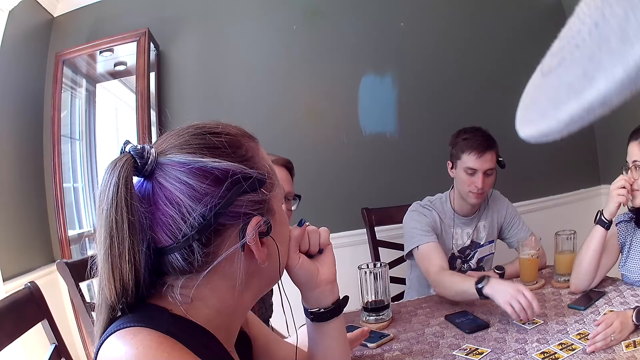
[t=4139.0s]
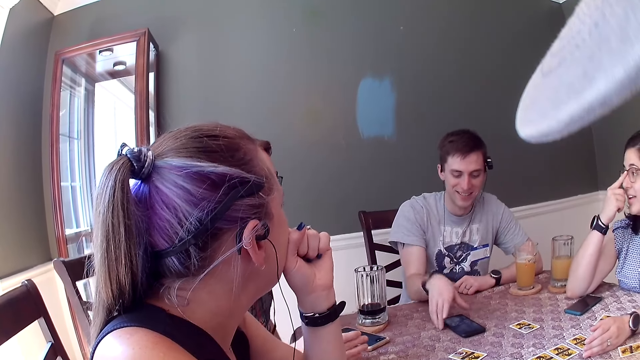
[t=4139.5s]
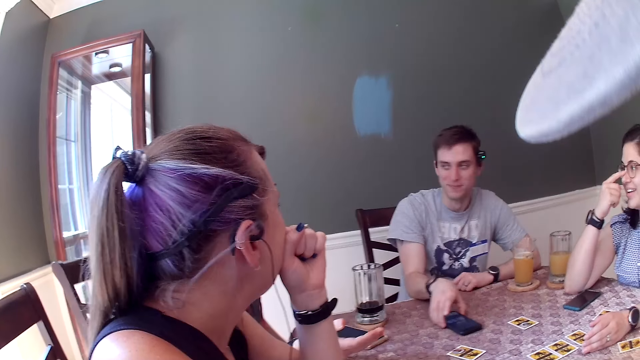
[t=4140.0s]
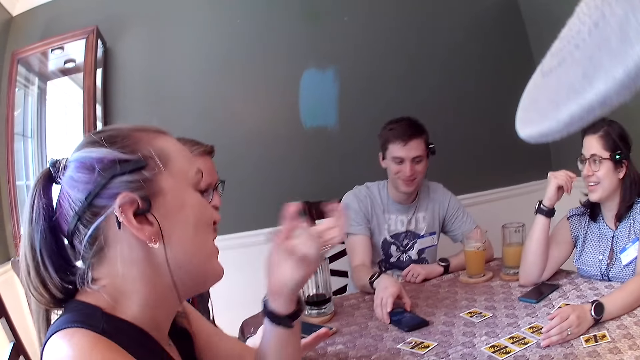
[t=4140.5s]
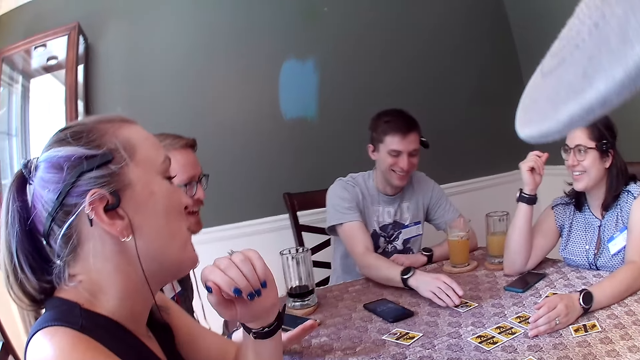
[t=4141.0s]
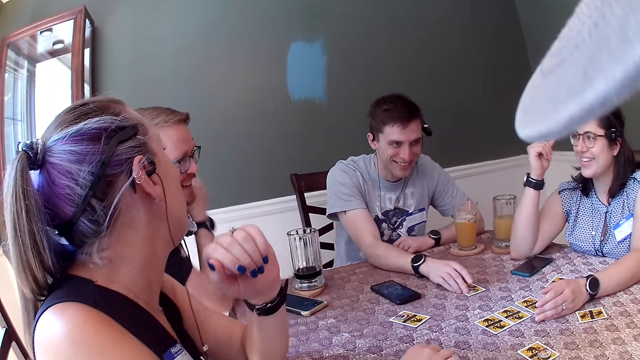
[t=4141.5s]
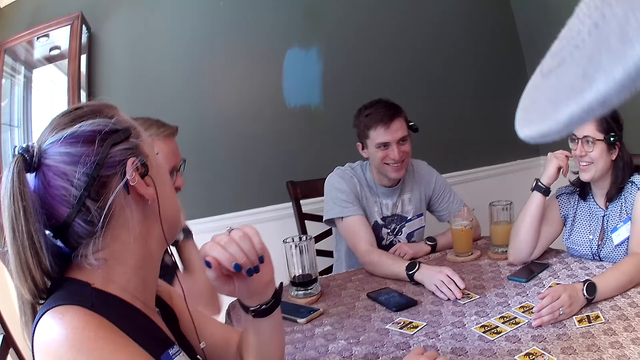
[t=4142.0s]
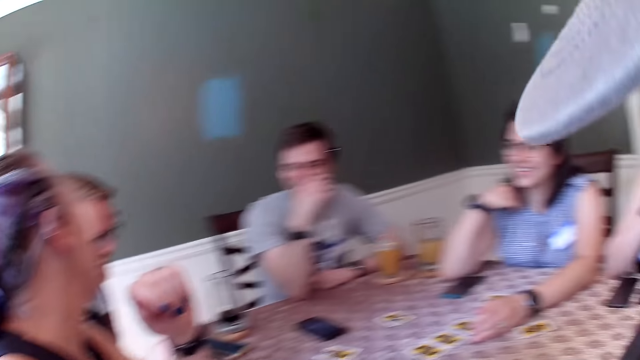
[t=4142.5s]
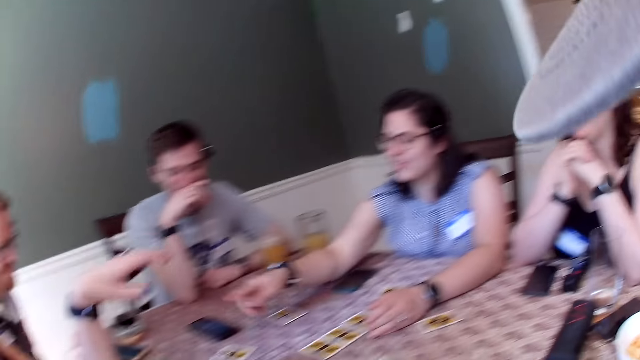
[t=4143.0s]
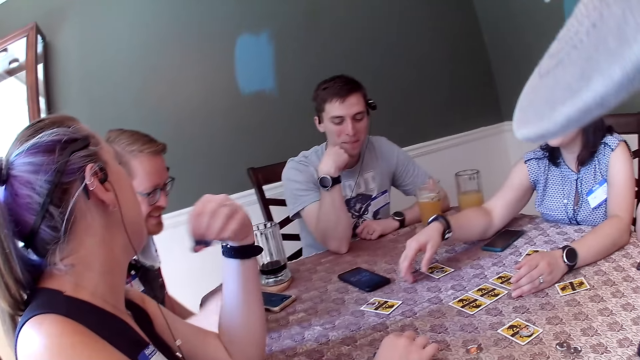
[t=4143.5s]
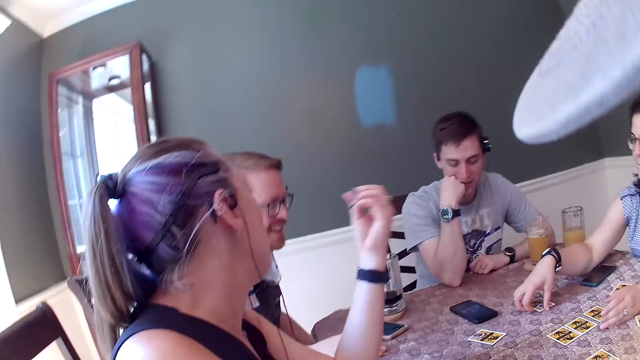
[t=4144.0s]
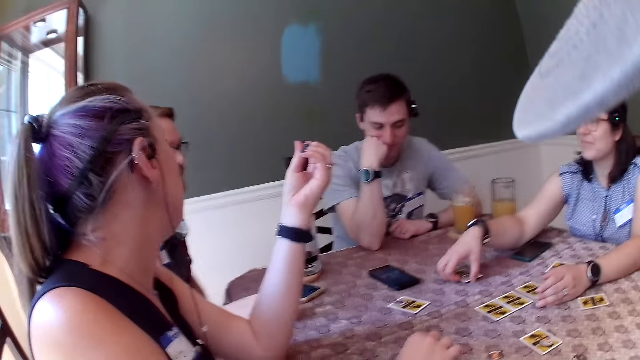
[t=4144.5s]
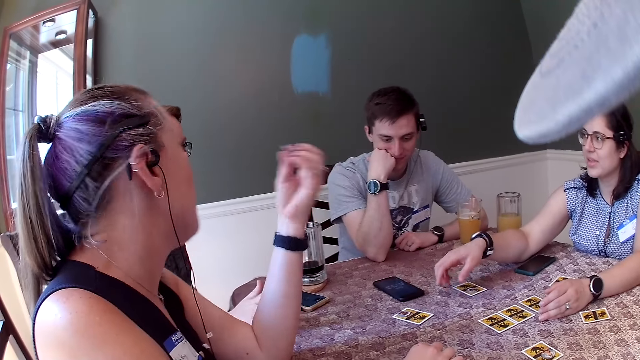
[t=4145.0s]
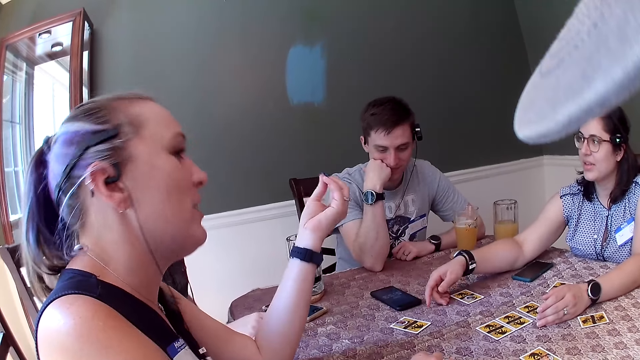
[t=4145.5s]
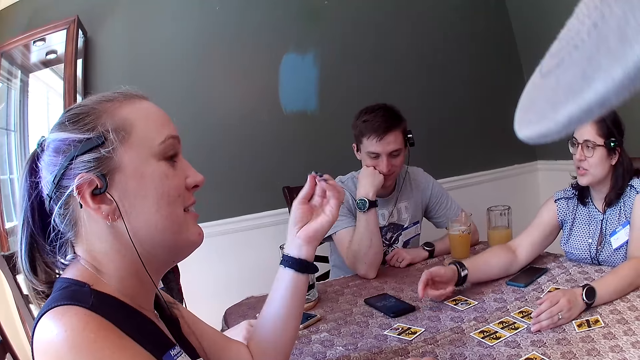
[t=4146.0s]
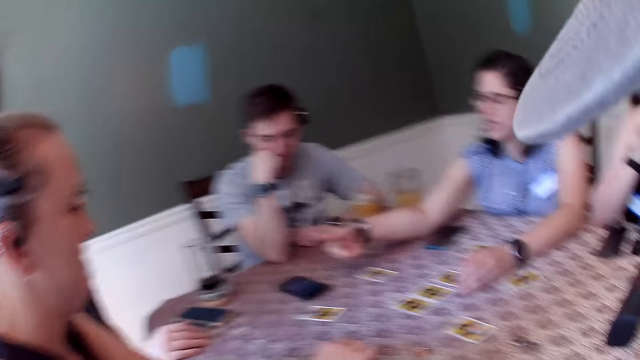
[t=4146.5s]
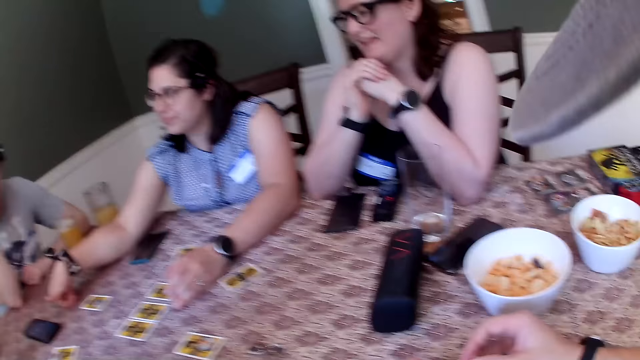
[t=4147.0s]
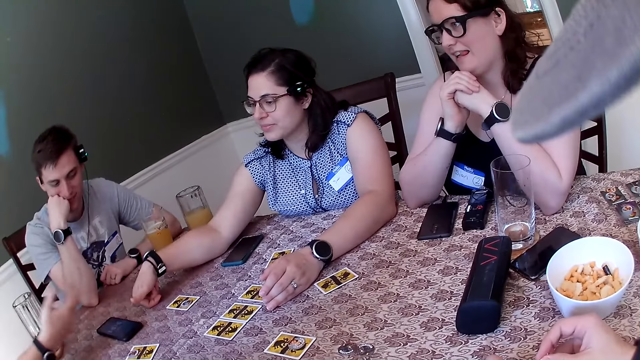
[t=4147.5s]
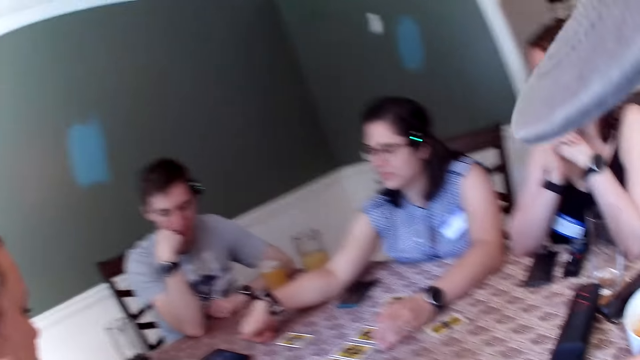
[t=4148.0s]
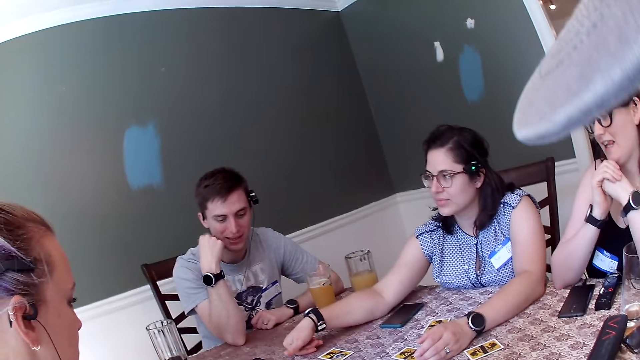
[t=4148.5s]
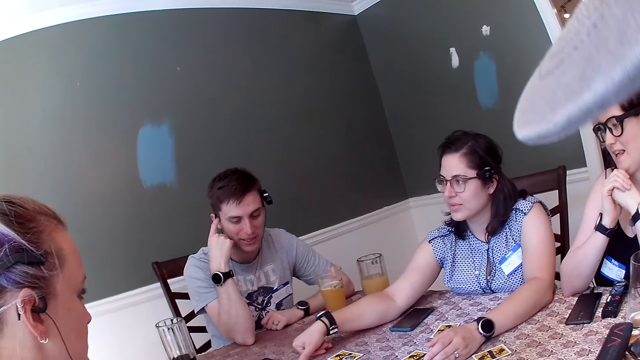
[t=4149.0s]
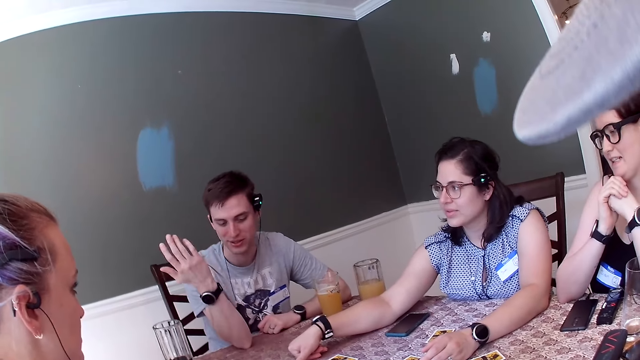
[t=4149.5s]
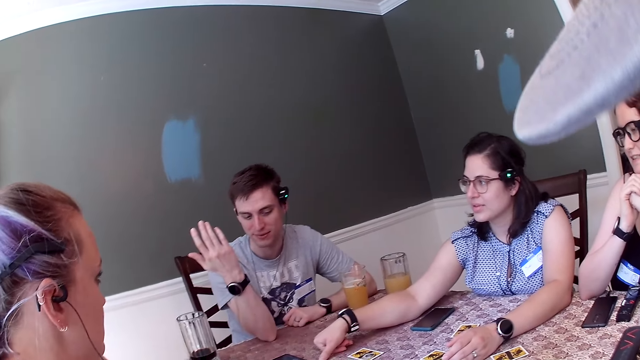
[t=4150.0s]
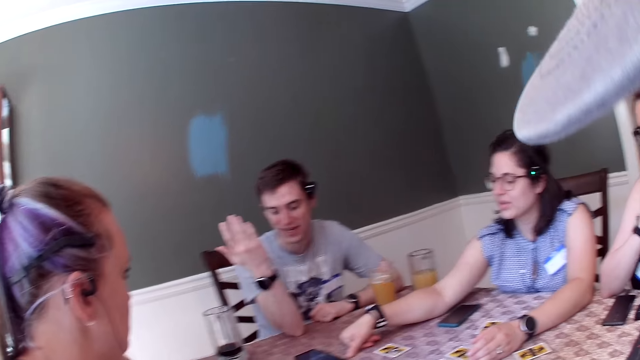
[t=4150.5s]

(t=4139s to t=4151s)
A man moves tokens, drops the chip on the table with his right hand, moves a phone on the table with his right hand, and moves the card on the table with his right hand. The camera wearer looks around.

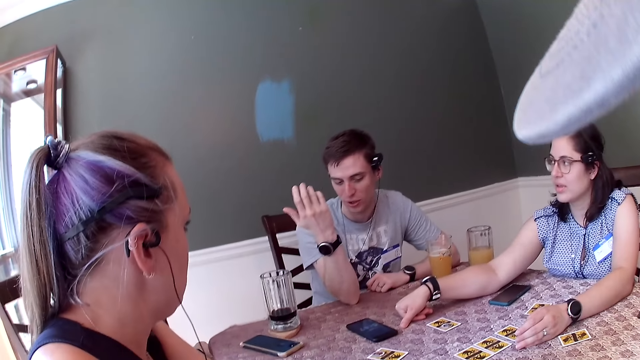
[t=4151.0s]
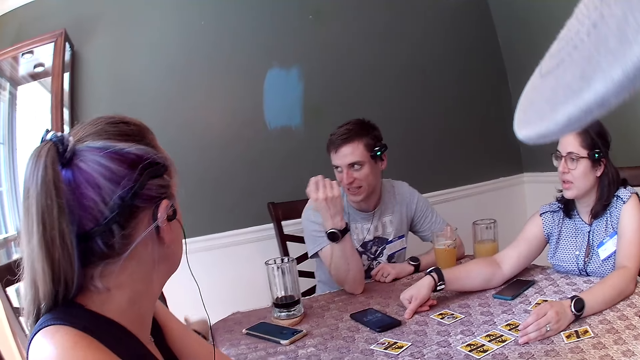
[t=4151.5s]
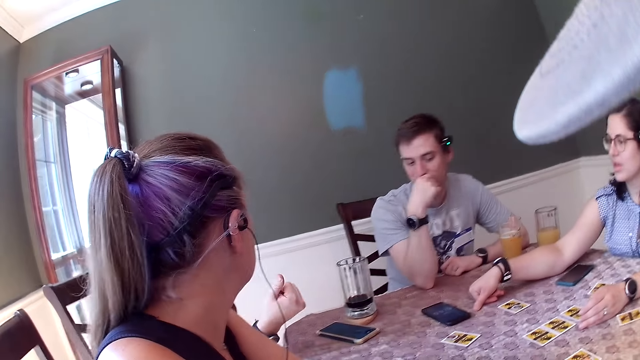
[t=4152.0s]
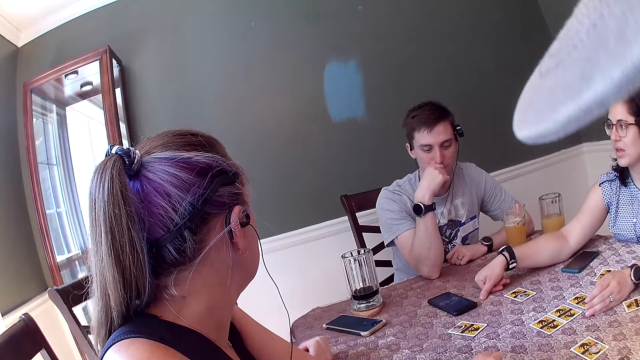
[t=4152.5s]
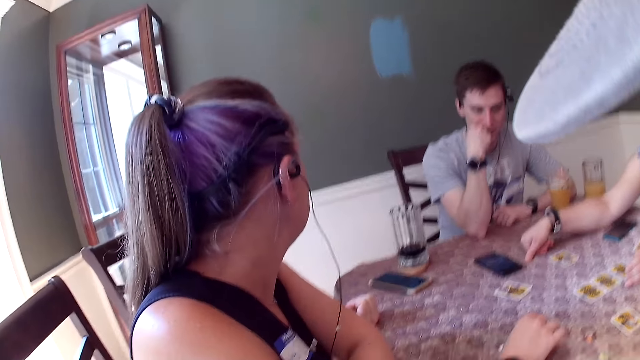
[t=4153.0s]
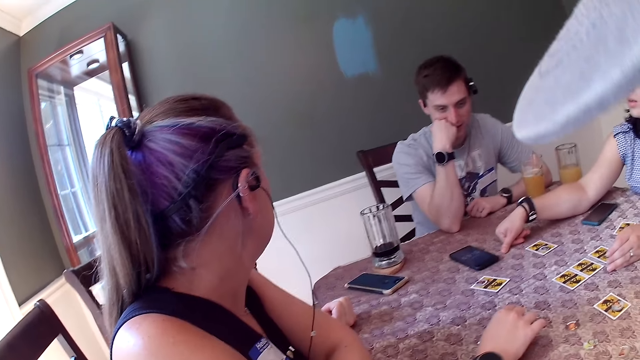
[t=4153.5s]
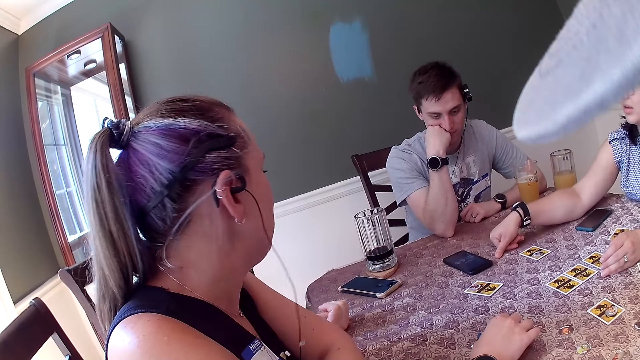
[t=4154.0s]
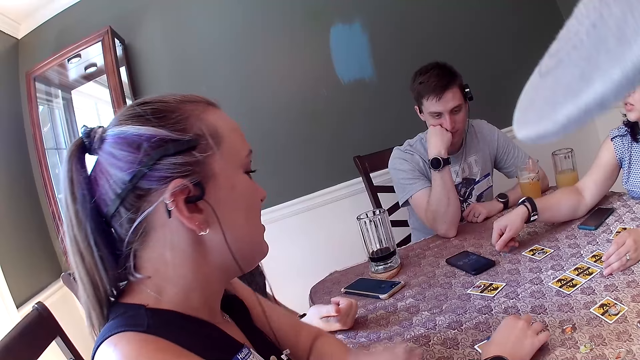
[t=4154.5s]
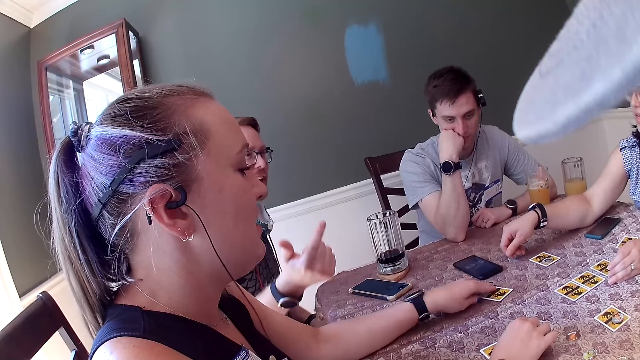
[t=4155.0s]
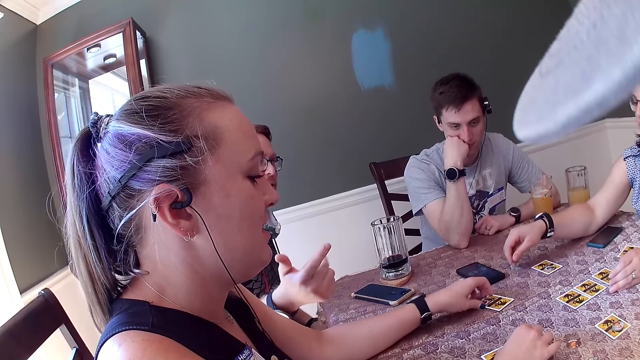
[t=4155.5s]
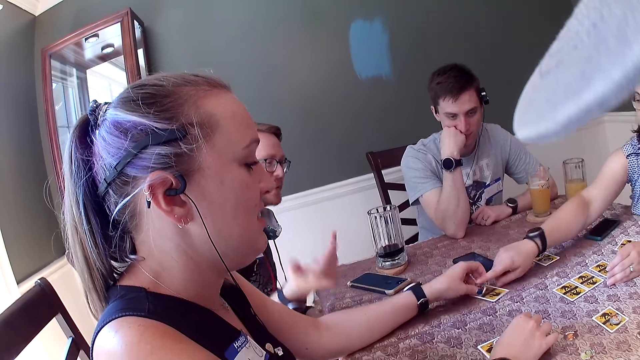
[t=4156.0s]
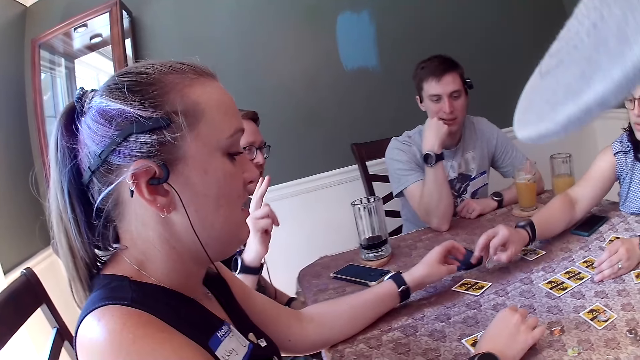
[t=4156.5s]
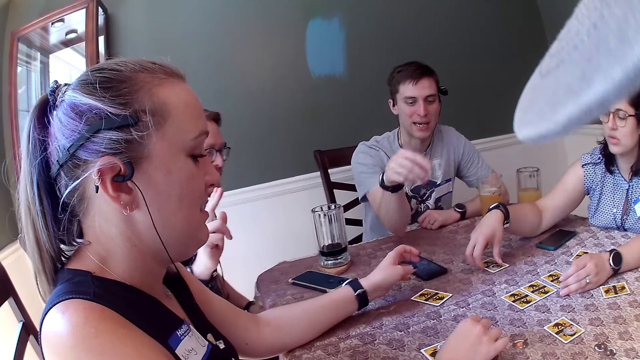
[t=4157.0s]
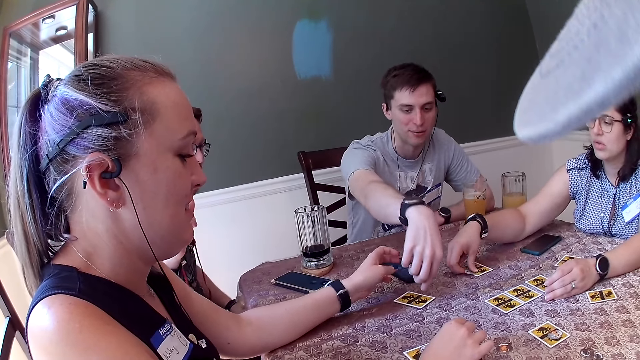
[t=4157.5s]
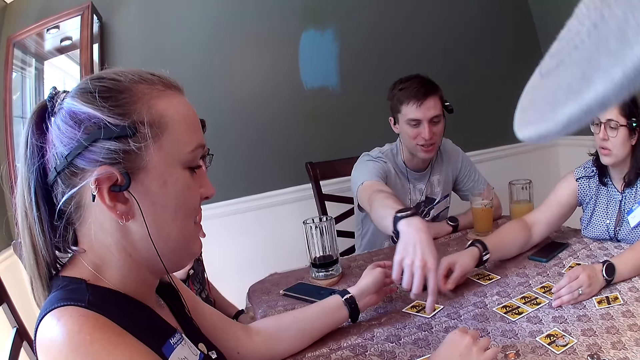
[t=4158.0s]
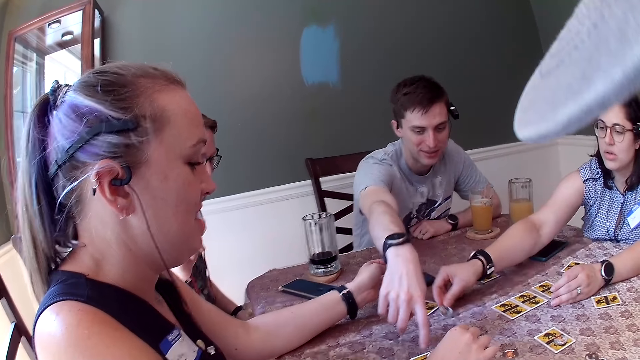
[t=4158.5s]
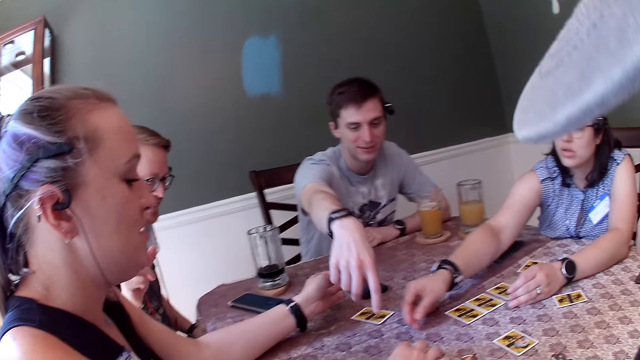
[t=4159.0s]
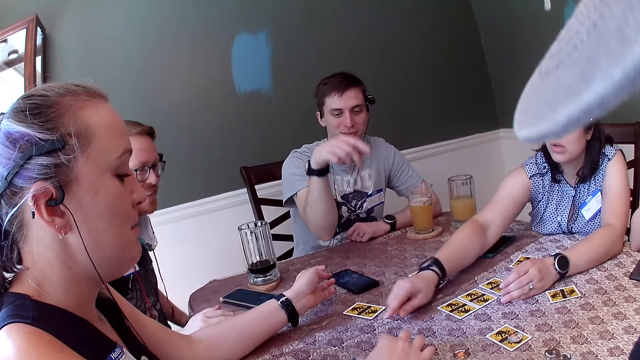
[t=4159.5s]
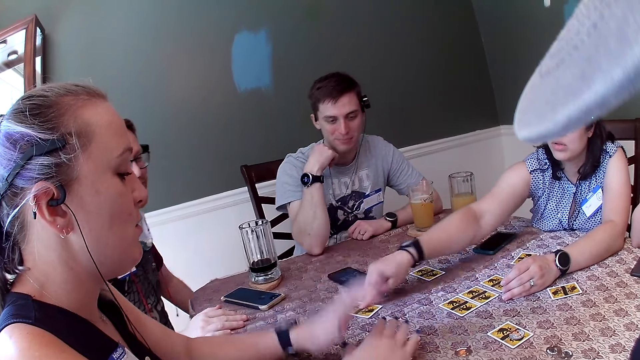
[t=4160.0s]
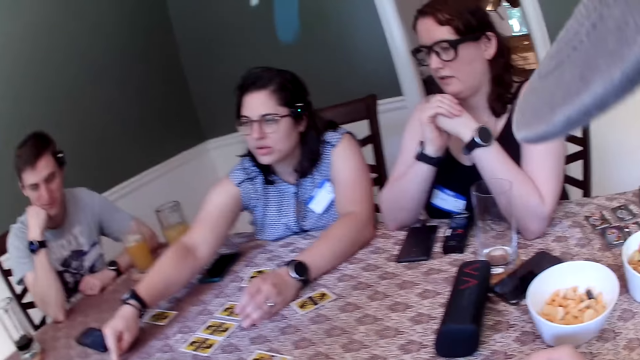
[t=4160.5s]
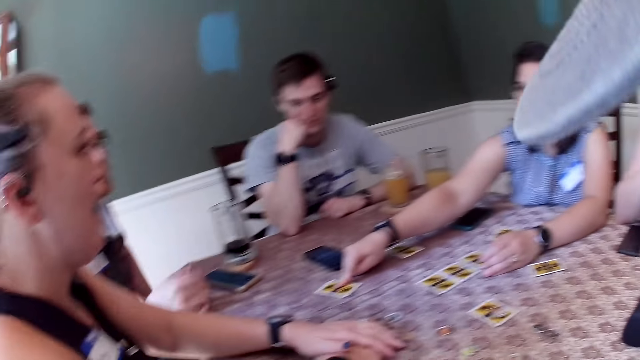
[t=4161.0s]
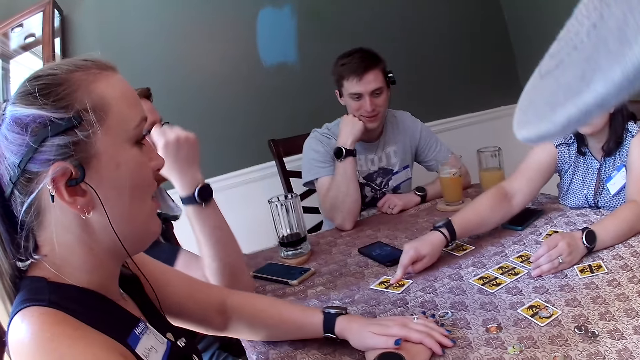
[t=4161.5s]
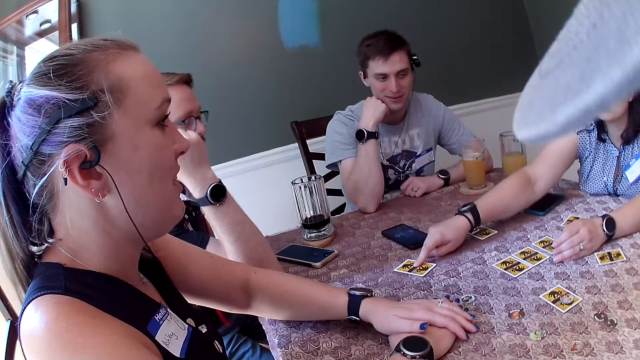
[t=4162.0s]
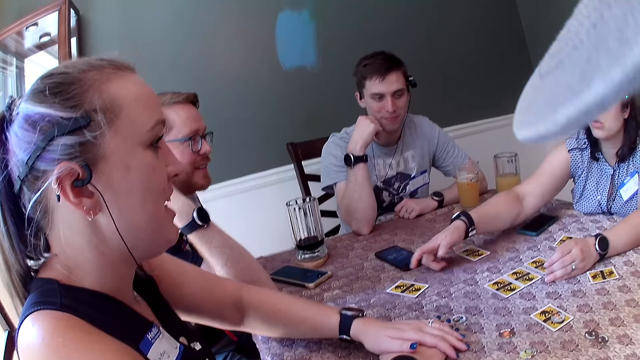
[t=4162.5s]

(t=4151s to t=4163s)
A woman touches a chip on the table with her left hand. Another woman collects a chip from the first woman. The second woman picks up a chip from the table with her right hand. A man touches two cards with his right finger. A person points at a card. The second woman drops the chip on the table with her right hand and touches the card with her right hand. The camera wearer looks around the table.
